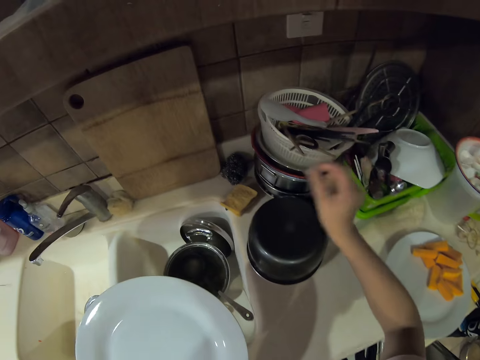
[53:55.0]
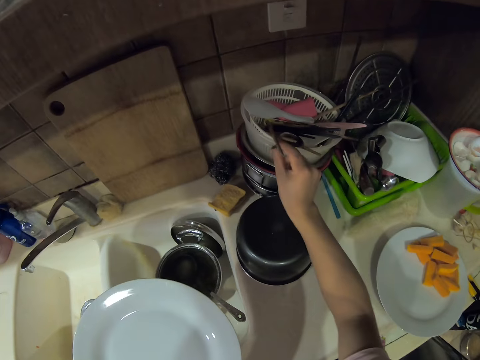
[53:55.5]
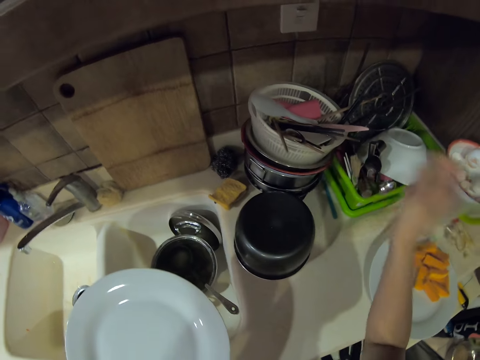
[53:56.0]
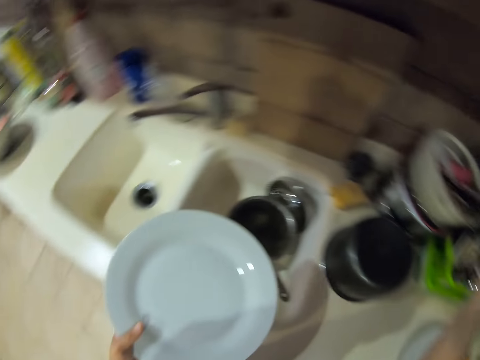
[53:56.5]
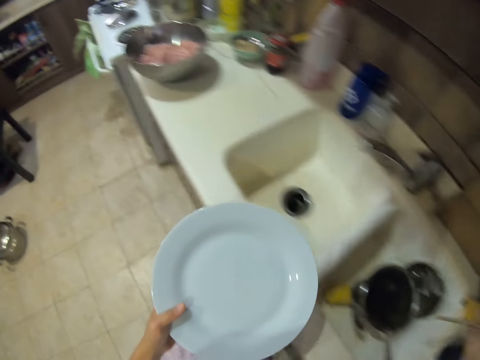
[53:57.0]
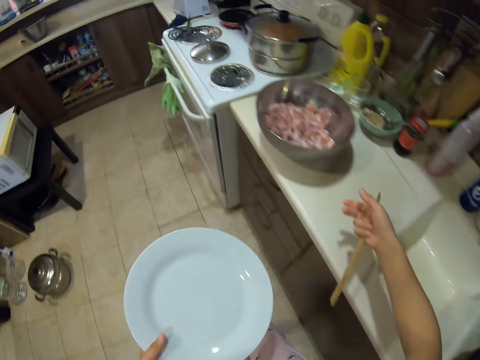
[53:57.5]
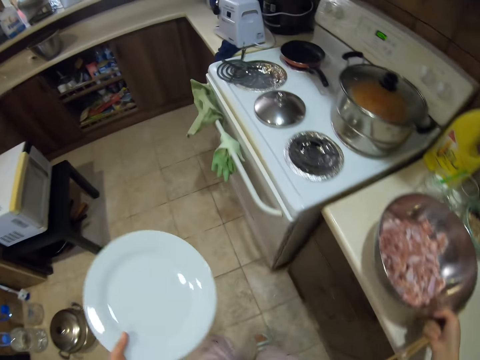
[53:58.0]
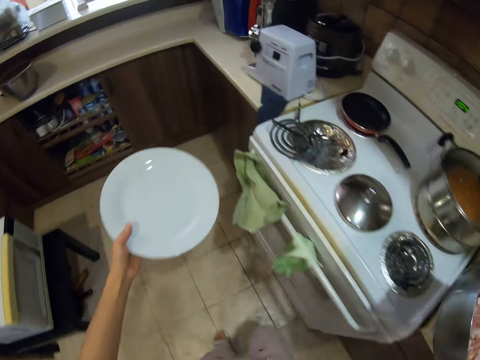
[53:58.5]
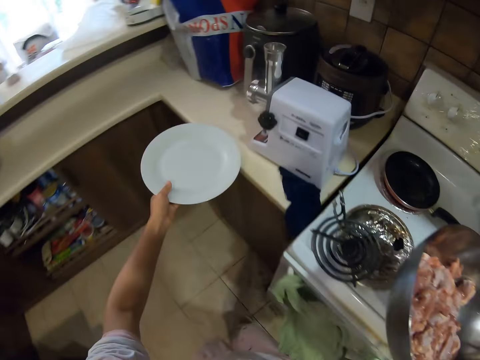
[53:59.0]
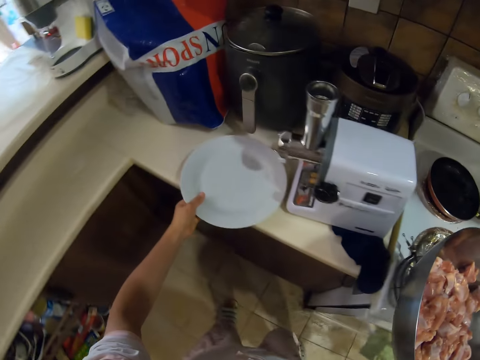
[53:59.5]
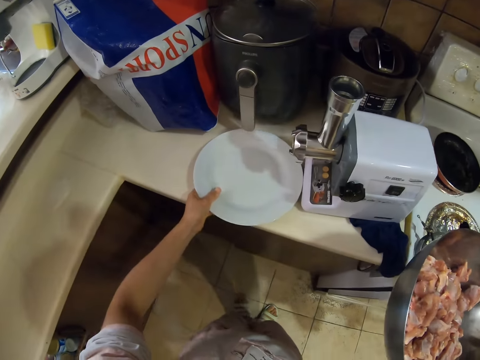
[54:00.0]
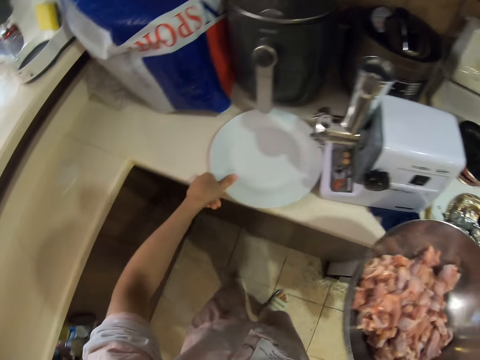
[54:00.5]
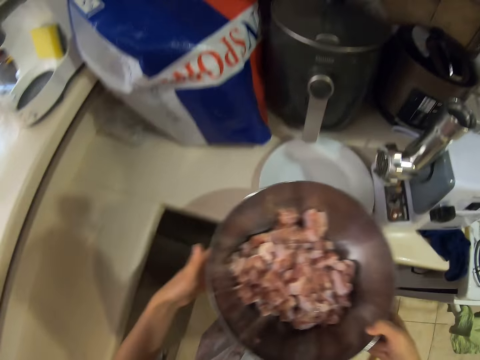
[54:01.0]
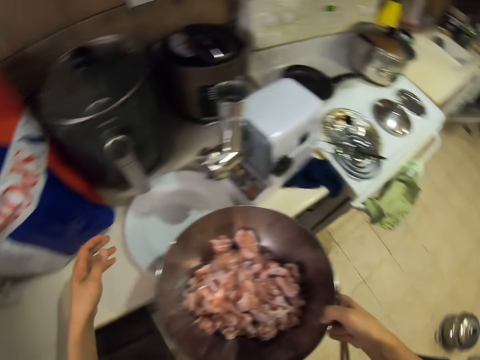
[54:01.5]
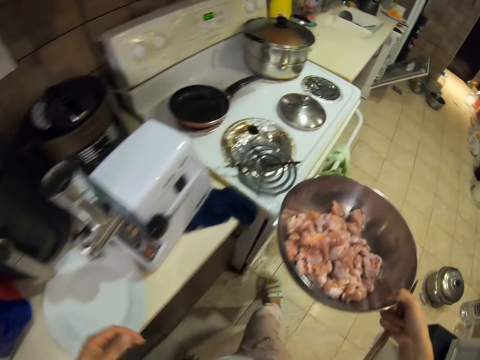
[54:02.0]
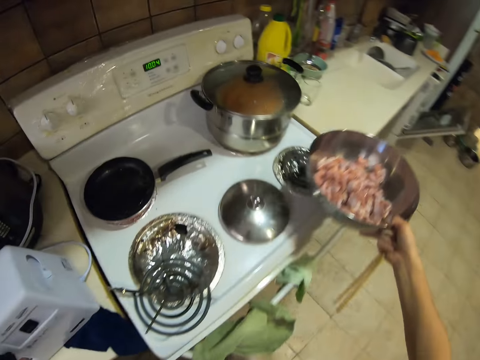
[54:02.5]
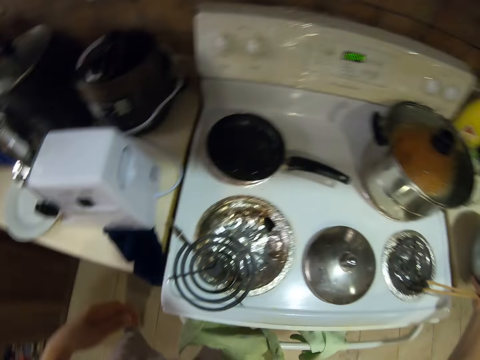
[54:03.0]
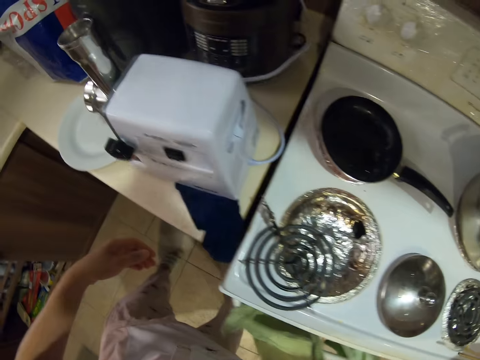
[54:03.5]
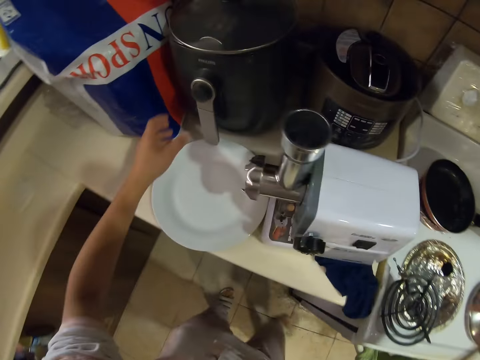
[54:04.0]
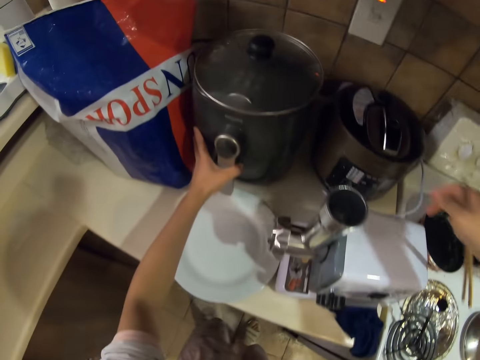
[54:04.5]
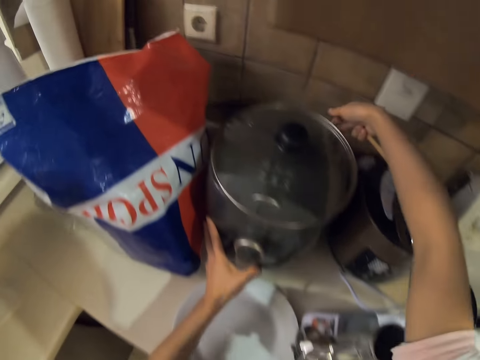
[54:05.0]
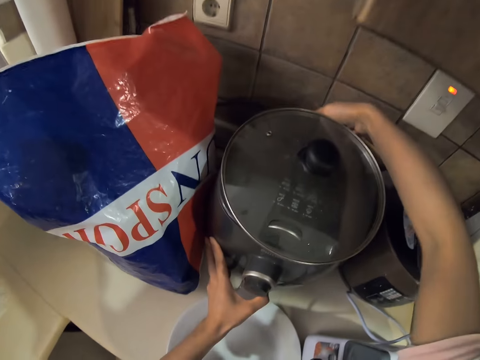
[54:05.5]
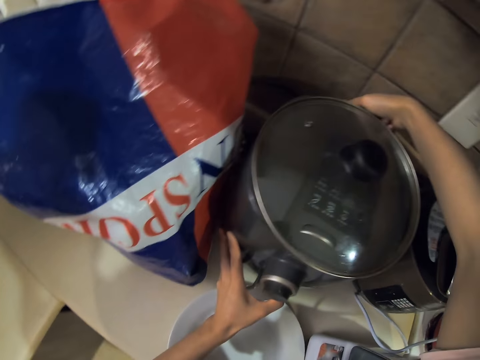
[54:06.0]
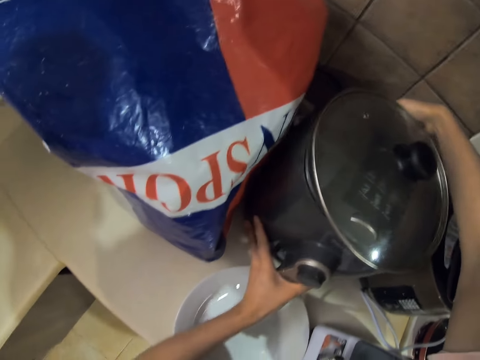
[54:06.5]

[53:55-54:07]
The camera wearer takes the chopsticks. They pick the bowl. They place the plate on the kitchen counter. They place the bowl on the kitchen counter.

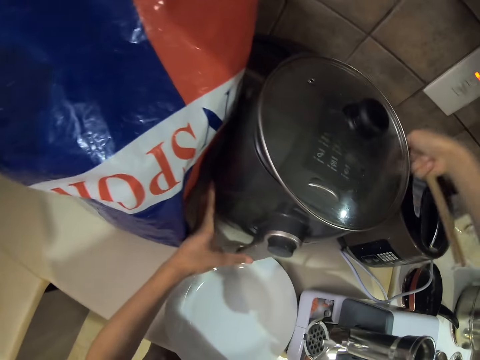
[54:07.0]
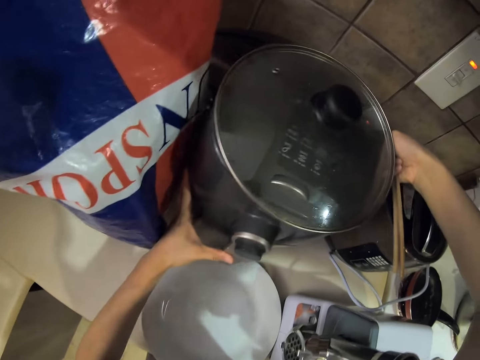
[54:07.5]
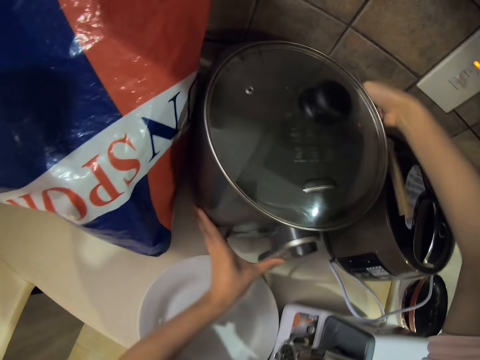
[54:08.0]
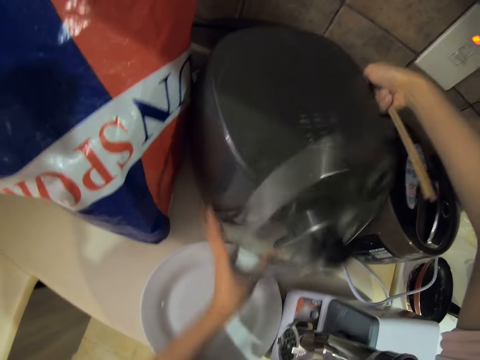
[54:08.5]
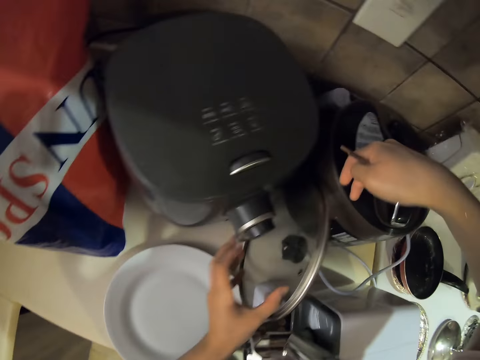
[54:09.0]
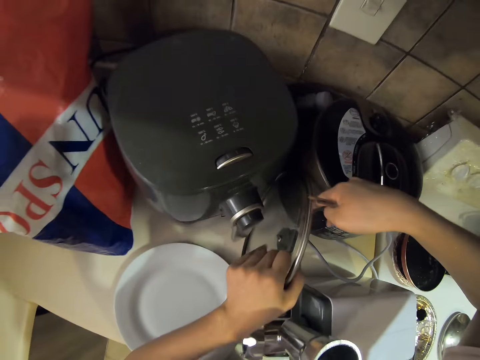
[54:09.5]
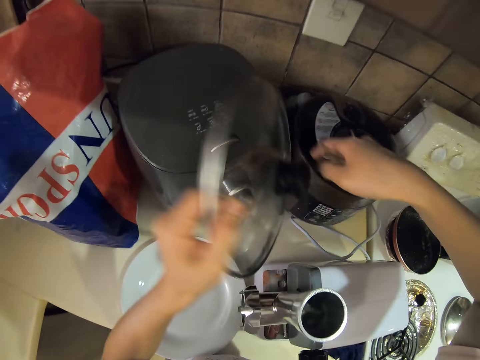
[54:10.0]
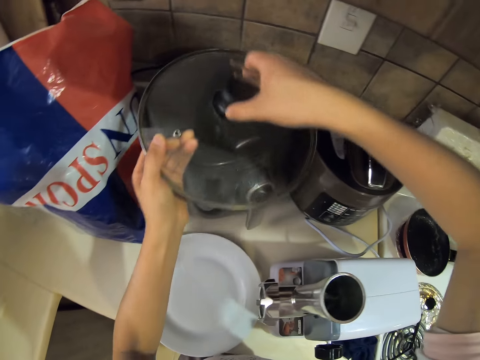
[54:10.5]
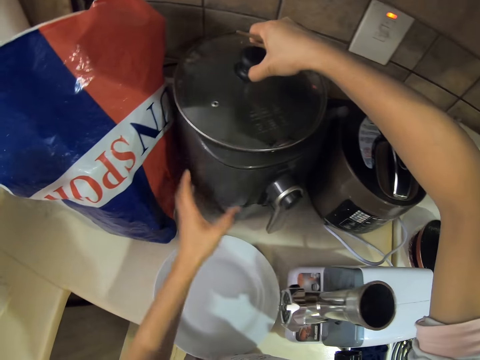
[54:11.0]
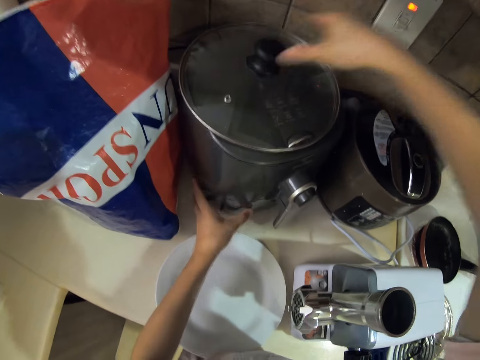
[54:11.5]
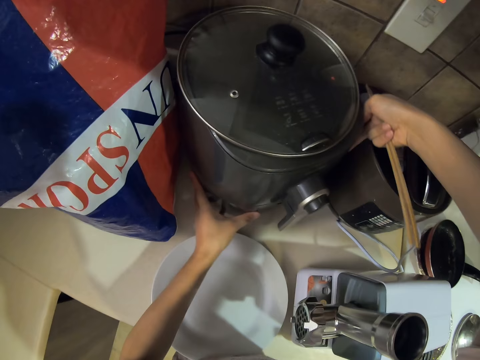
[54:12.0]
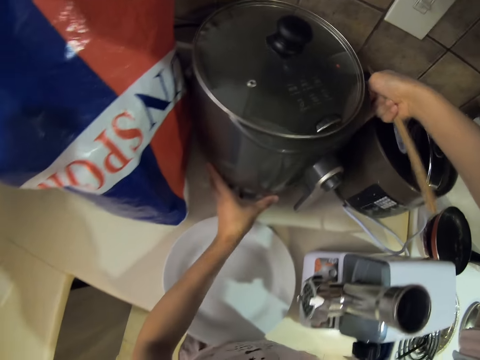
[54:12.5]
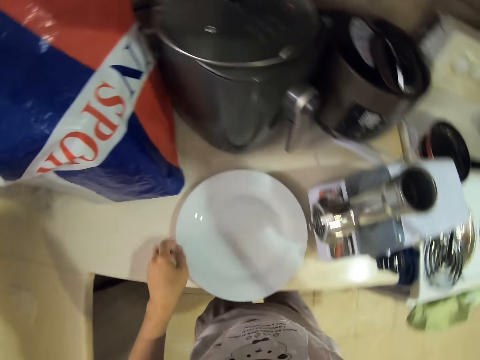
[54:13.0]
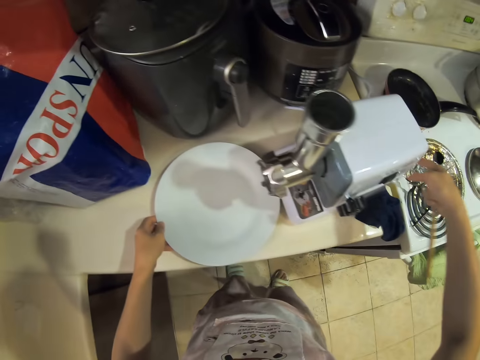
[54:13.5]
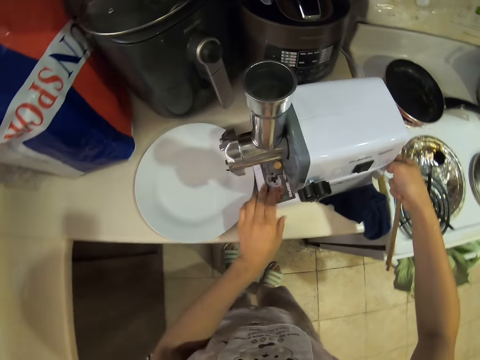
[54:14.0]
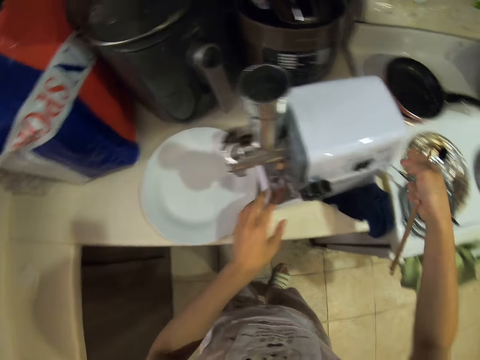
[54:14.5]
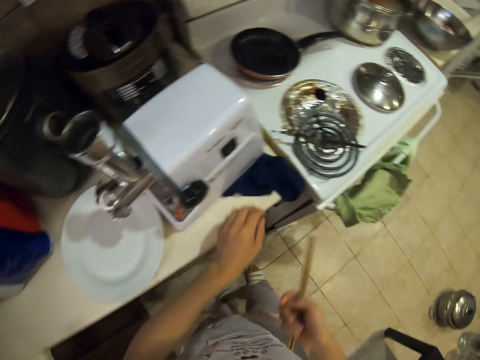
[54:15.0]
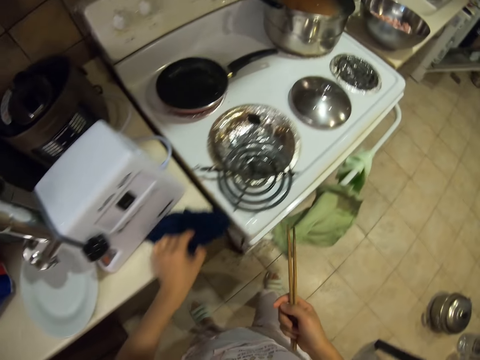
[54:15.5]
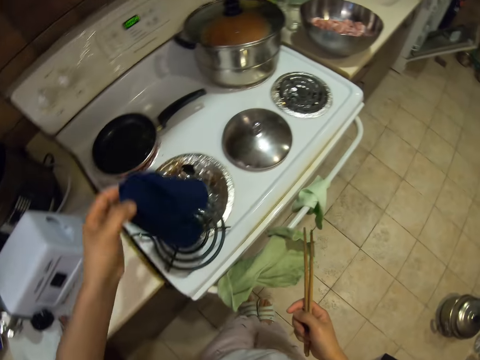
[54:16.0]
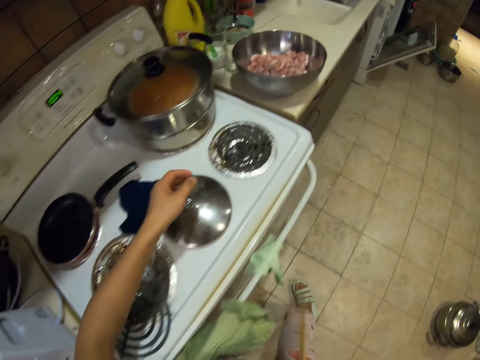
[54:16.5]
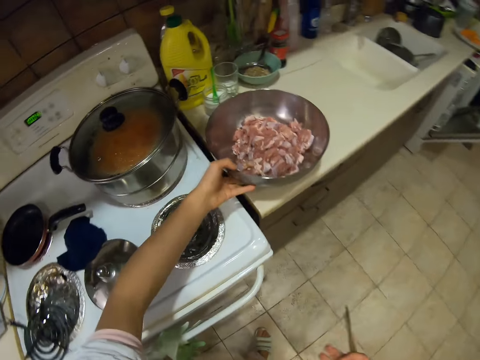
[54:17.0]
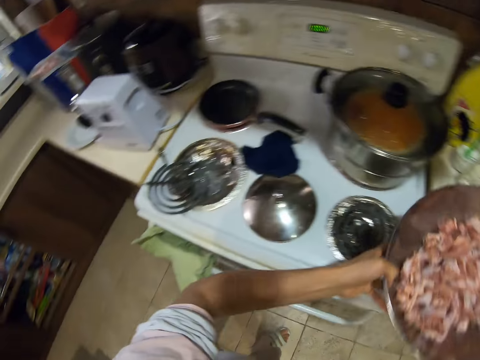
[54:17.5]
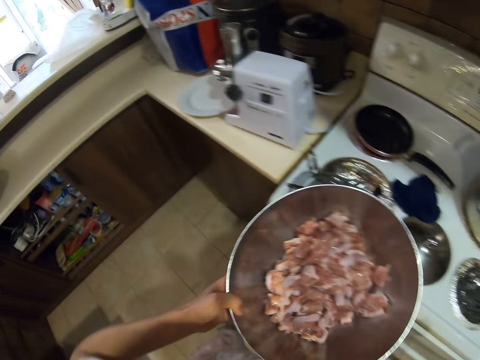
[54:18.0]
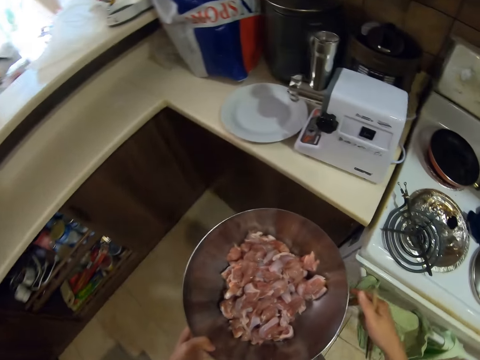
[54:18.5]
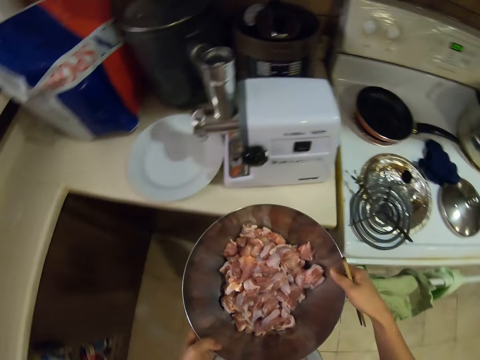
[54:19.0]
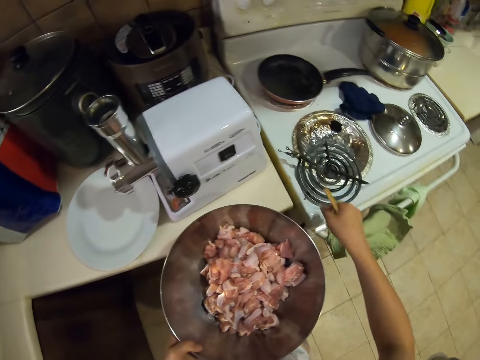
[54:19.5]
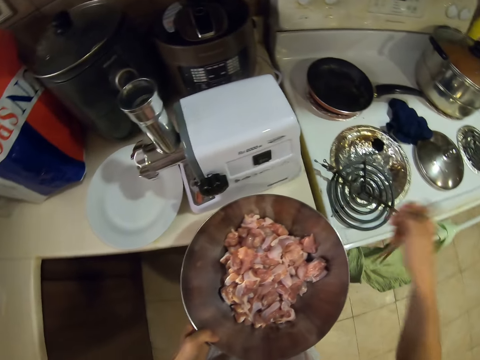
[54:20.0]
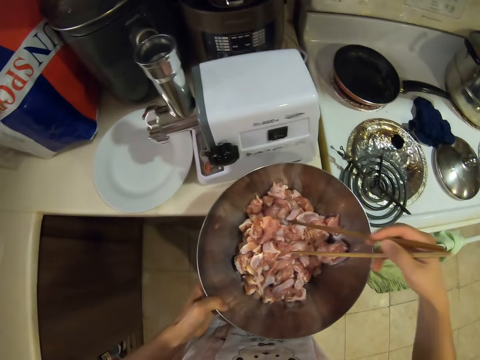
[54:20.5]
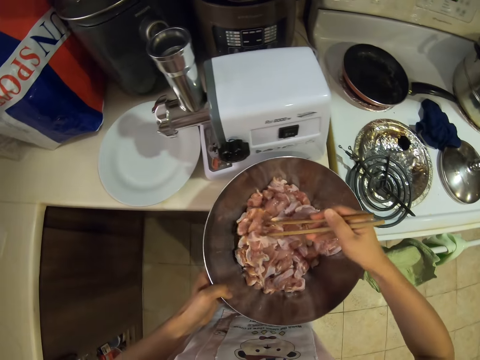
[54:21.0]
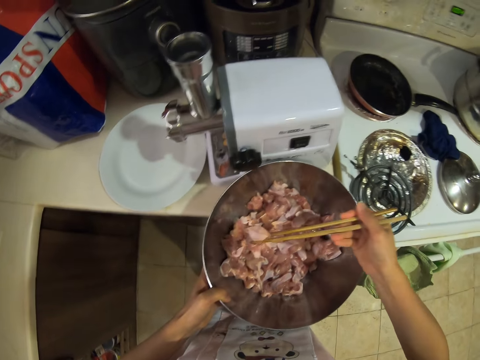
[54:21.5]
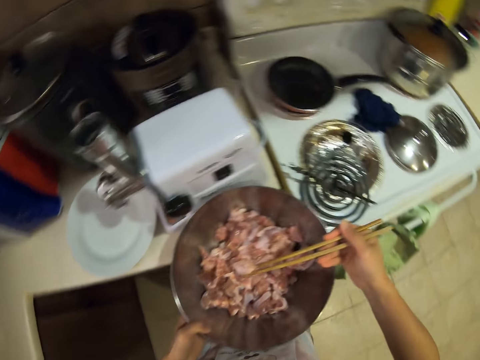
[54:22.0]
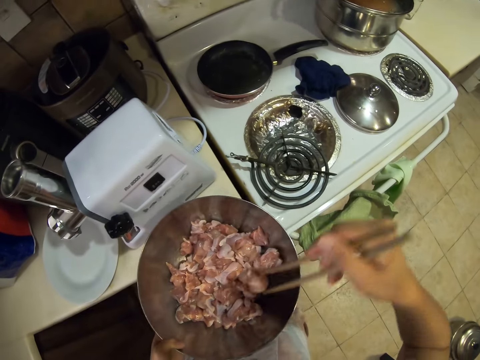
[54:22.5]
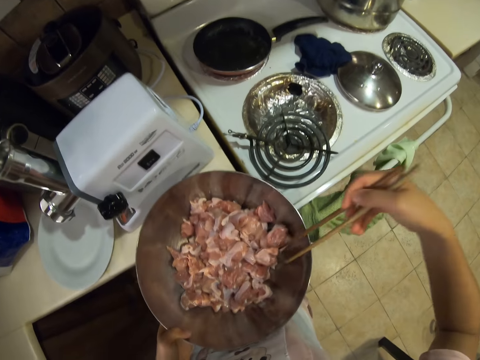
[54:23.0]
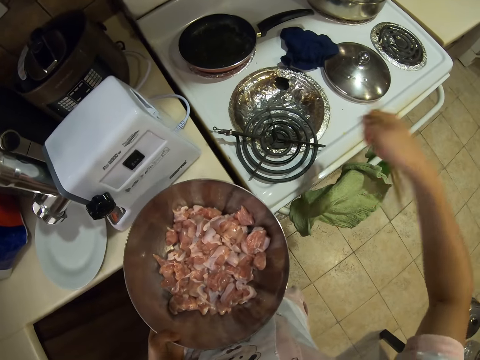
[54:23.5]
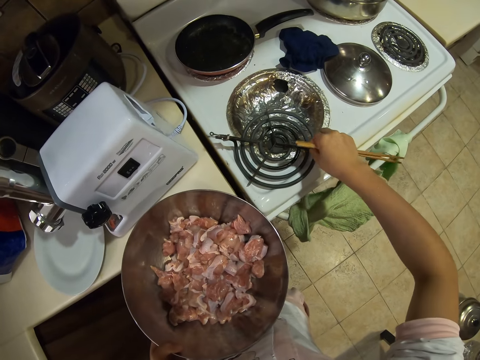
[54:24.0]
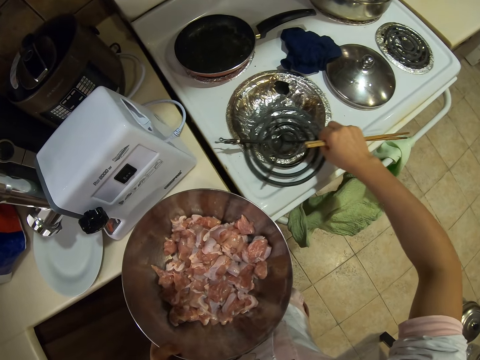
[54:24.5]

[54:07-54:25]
The camera wearer moves the rice cooker. They place the rice cooker well. They pick the rice cooker lid. They cover the rice cooker. They pick a kitchen cloth. They throw the kitchen cloth on the stove. They pick the bowl of meat. They move around. They pick meat with skewers. They put the meat down.
